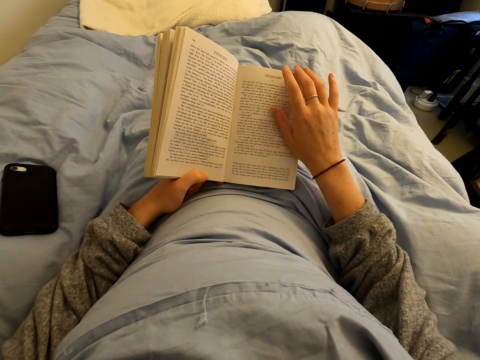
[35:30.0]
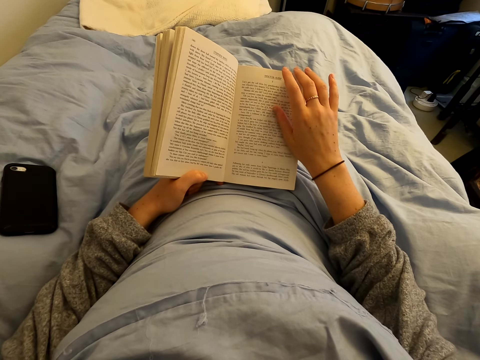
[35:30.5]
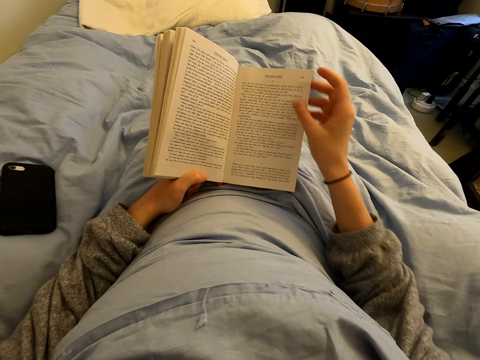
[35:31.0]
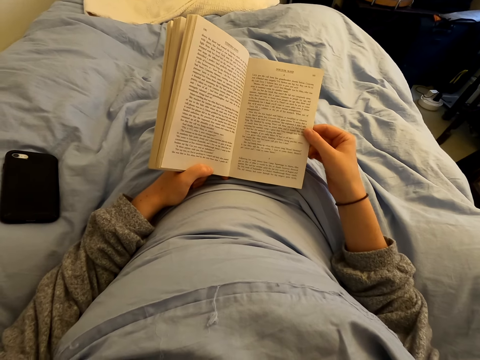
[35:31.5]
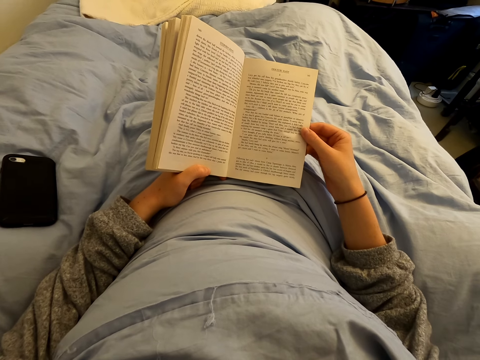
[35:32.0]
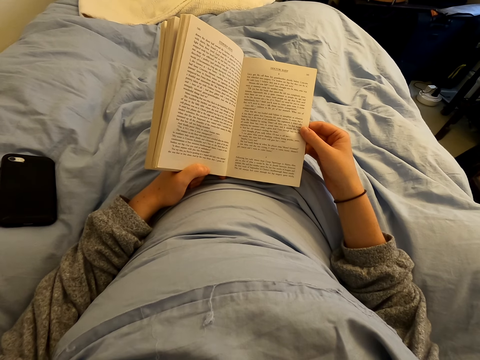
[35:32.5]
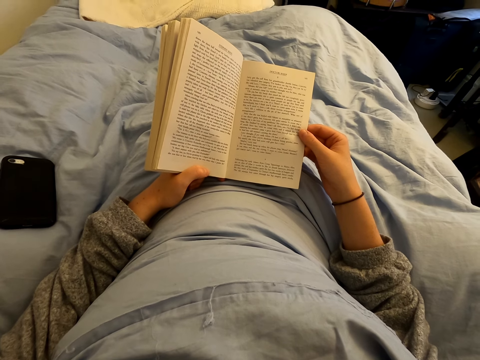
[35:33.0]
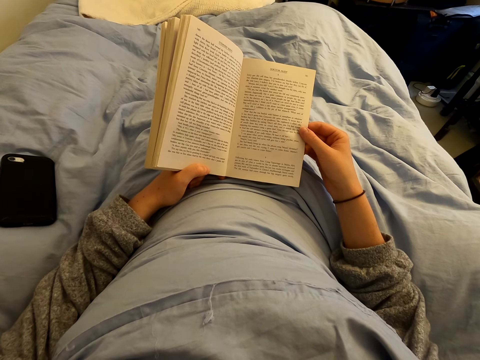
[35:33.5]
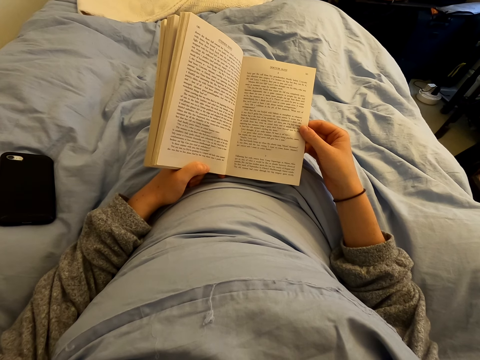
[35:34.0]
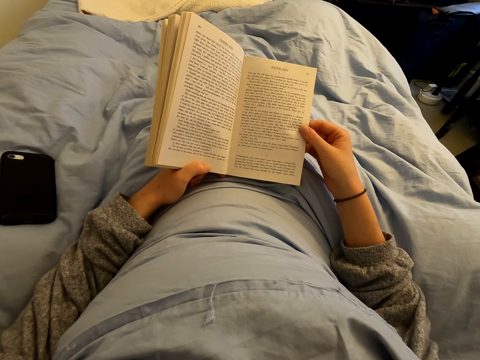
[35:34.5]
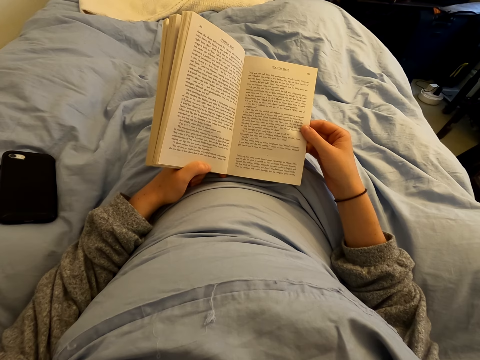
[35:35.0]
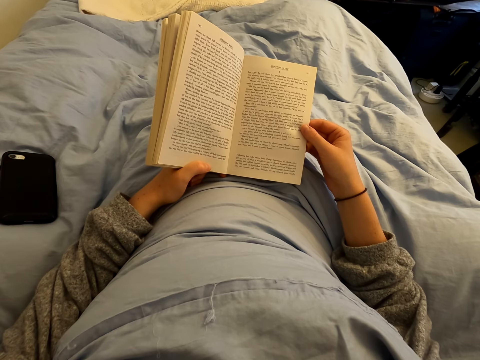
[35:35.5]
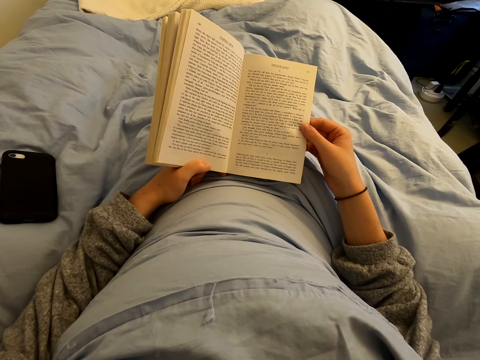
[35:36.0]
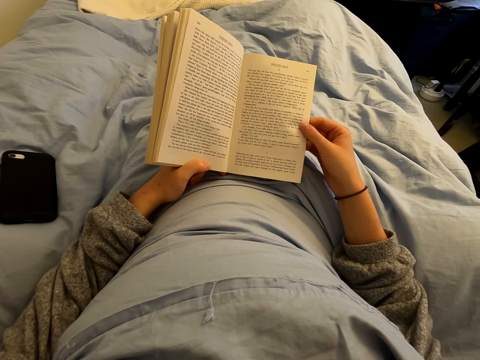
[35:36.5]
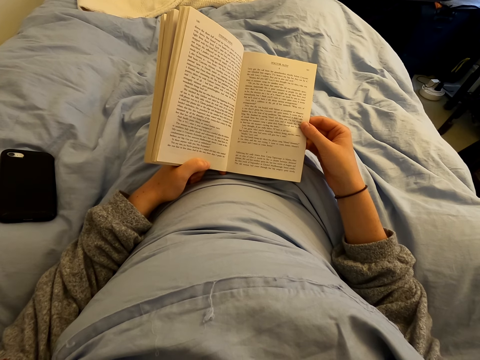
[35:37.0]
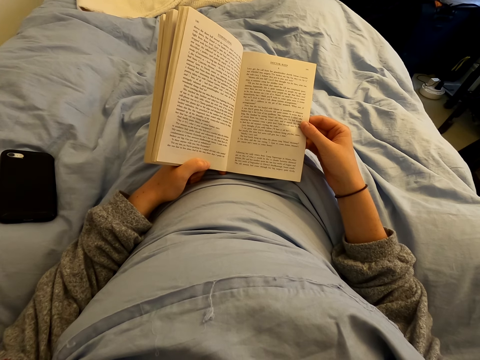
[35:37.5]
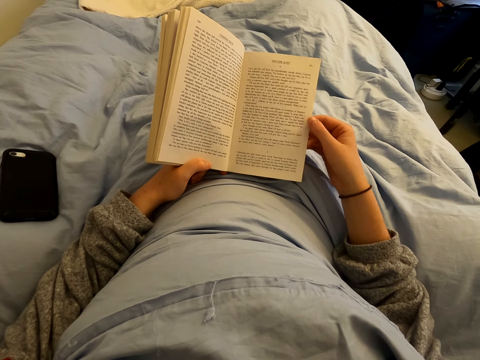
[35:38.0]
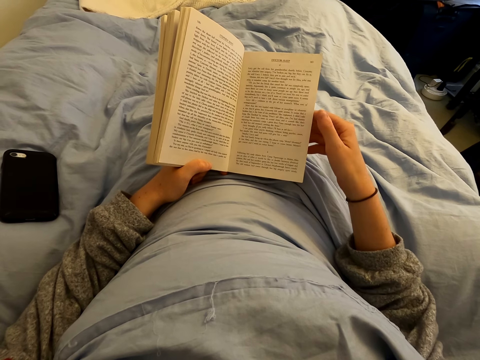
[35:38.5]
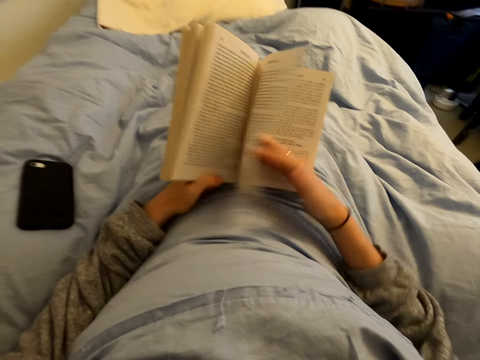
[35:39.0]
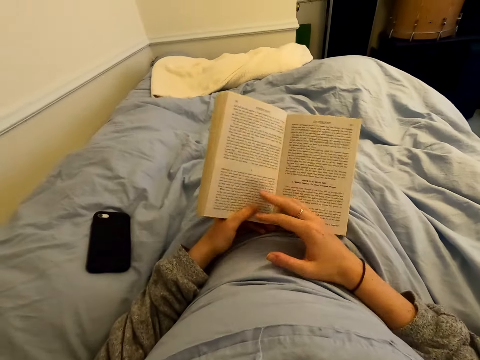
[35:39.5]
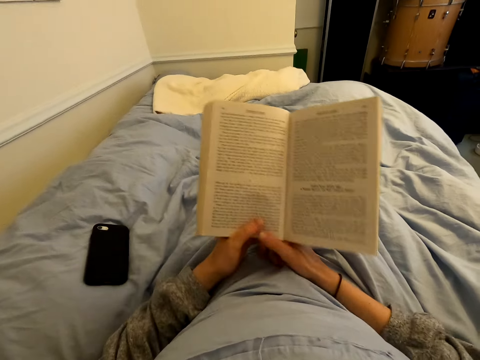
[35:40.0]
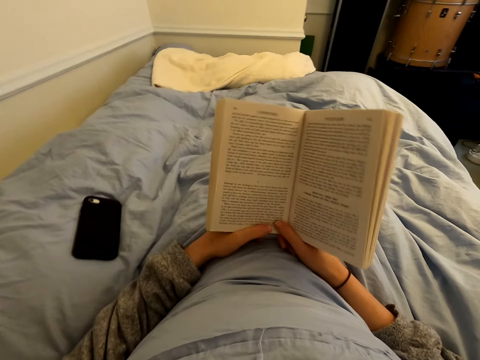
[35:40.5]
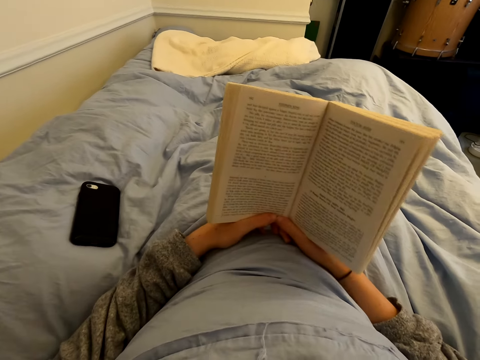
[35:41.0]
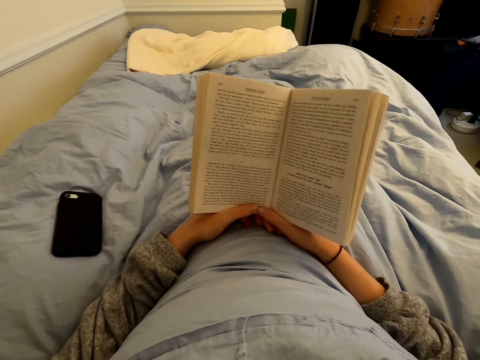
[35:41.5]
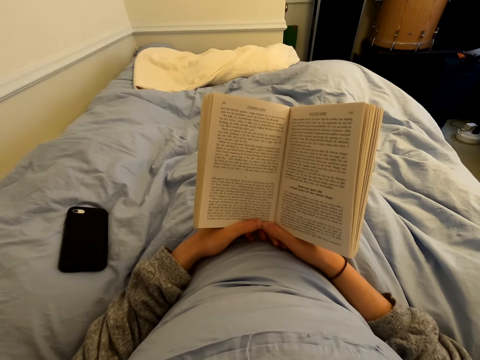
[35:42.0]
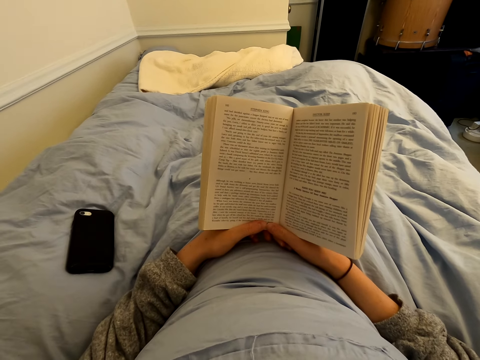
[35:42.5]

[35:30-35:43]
The camera wearer touches a page of the book. They flip a page of the book.

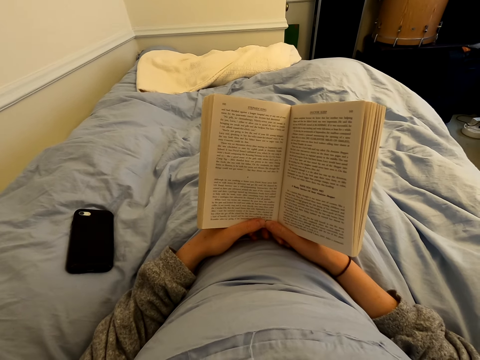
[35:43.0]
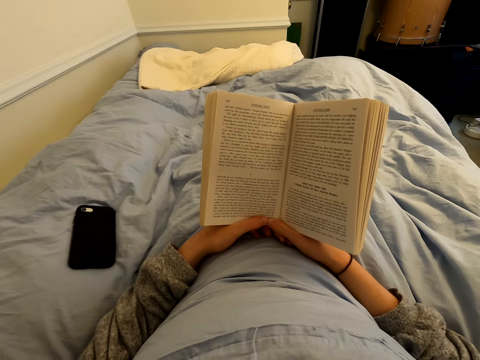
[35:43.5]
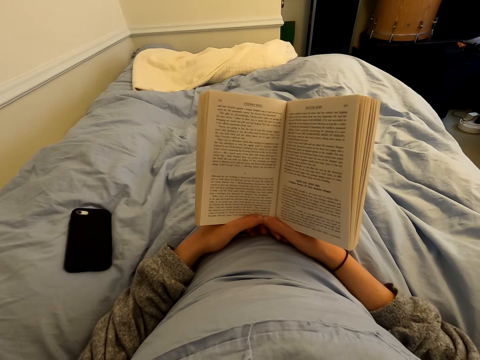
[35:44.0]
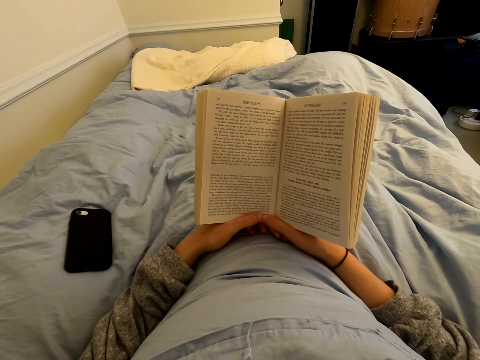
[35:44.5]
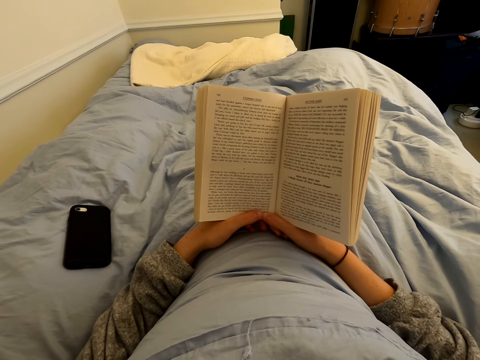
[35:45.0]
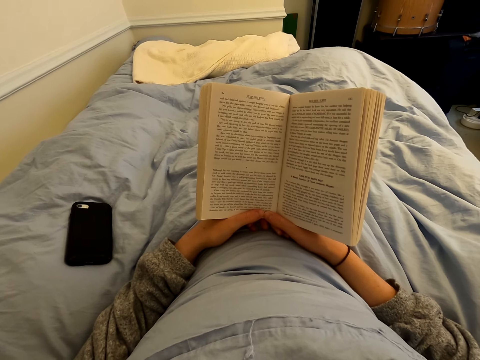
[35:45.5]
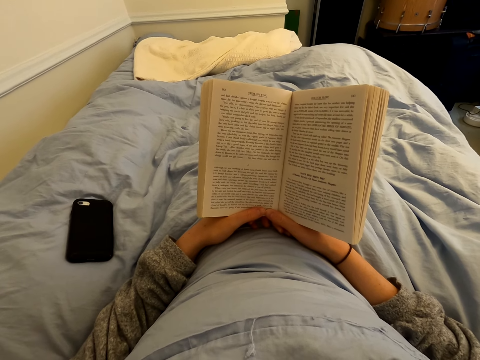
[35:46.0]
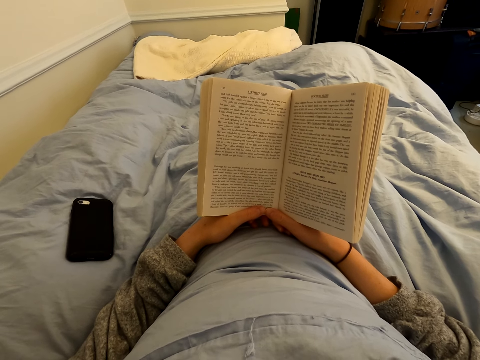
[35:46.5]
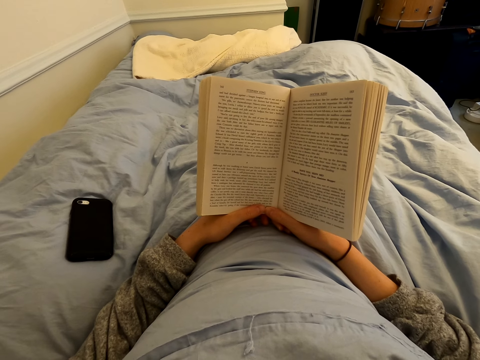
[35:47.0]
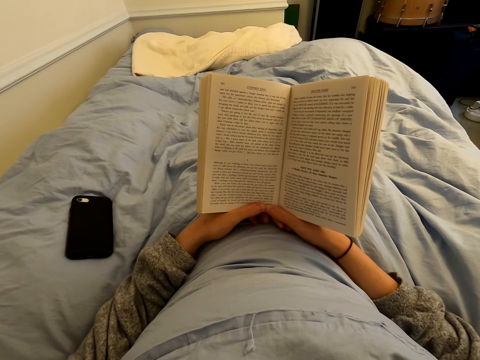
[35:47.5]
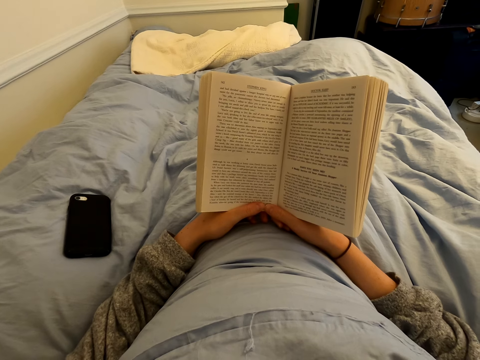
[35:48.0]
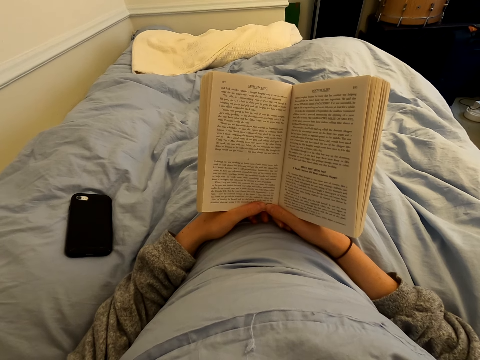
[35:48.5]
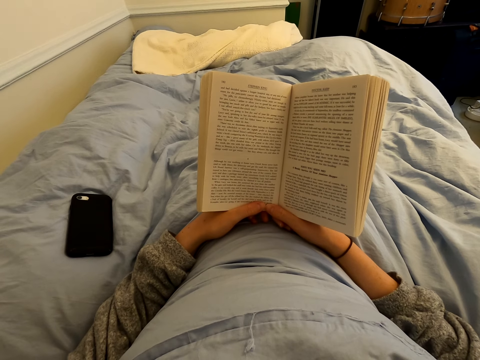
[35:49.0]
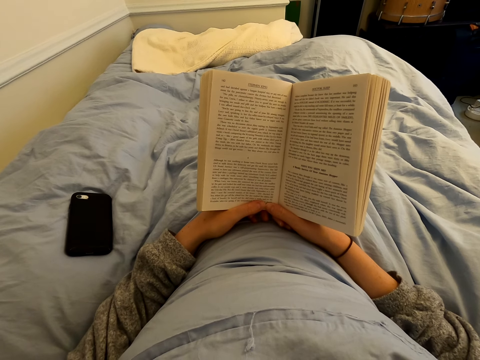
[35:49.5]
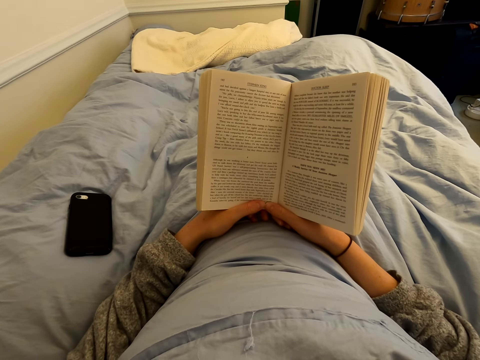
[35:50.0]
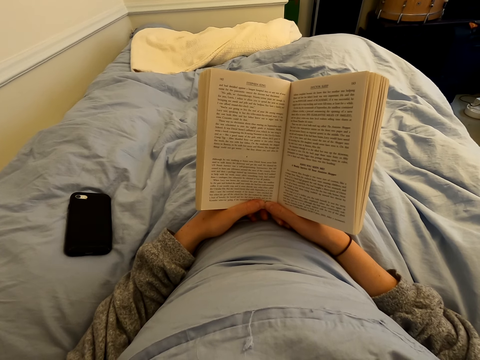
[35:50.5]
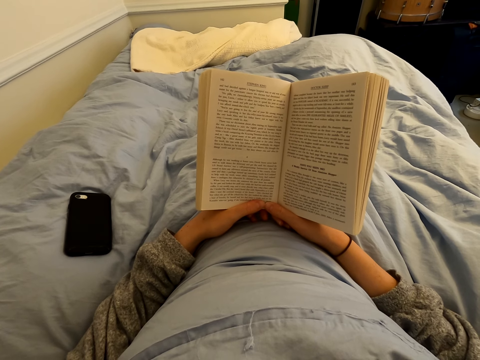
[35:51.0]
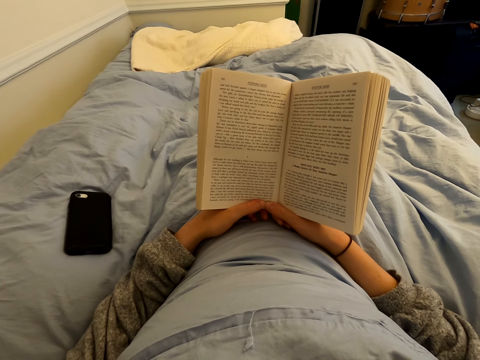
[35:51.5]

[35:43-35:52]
The camera wearer reads the book.

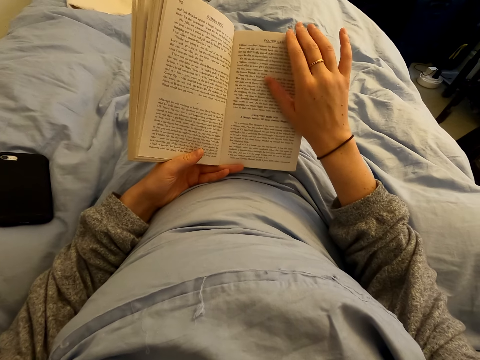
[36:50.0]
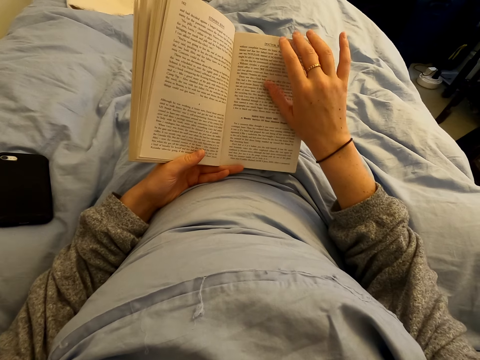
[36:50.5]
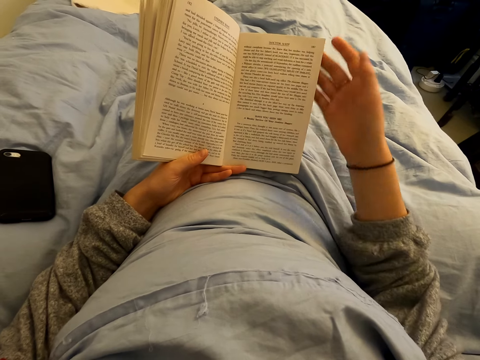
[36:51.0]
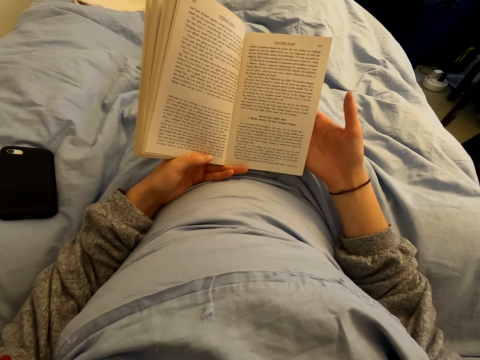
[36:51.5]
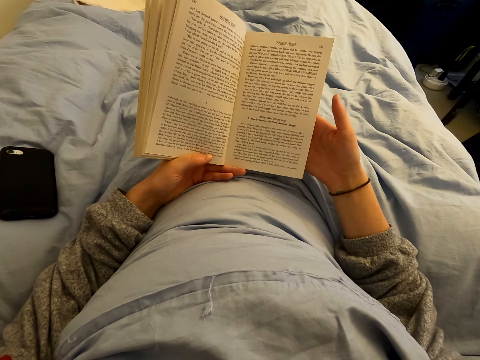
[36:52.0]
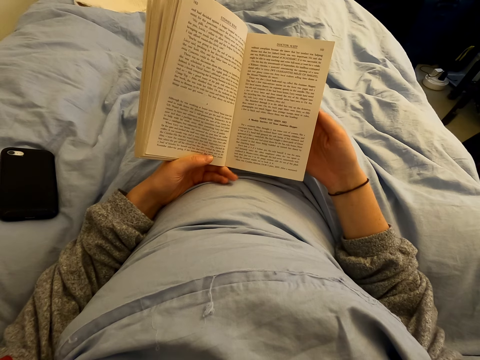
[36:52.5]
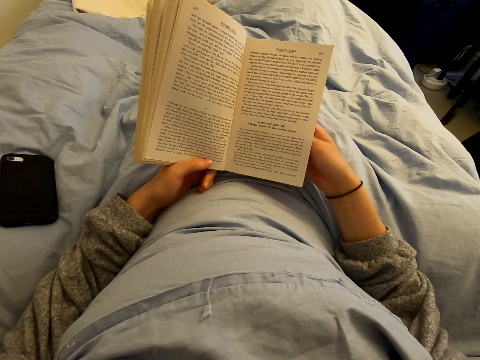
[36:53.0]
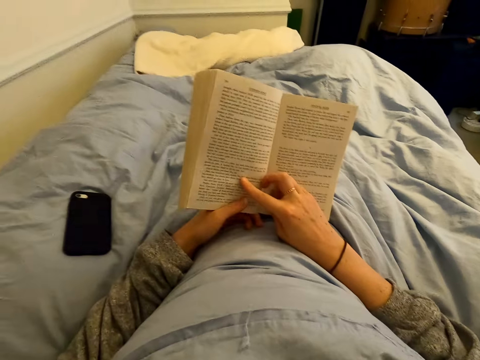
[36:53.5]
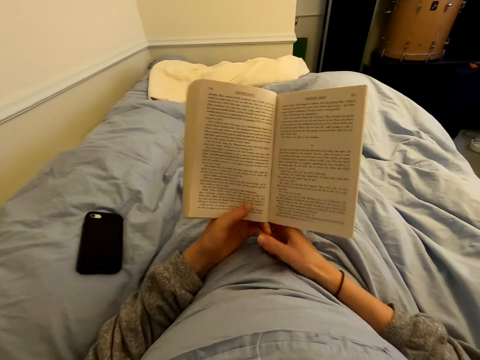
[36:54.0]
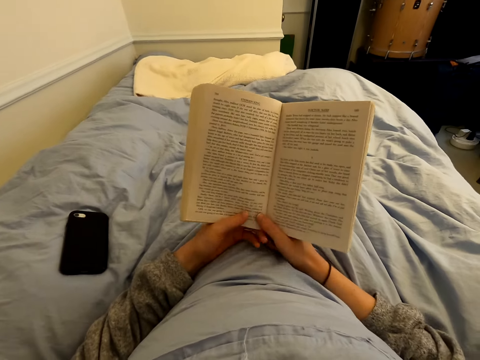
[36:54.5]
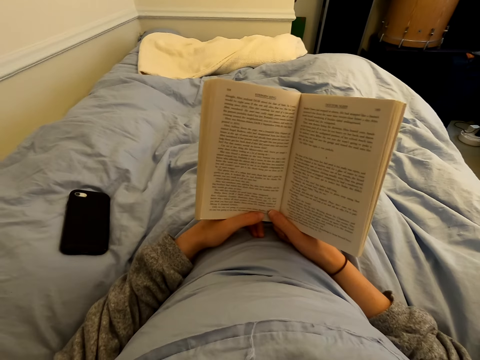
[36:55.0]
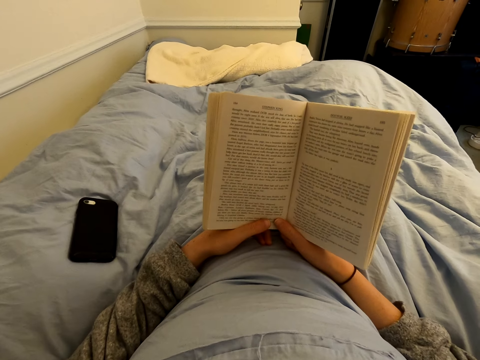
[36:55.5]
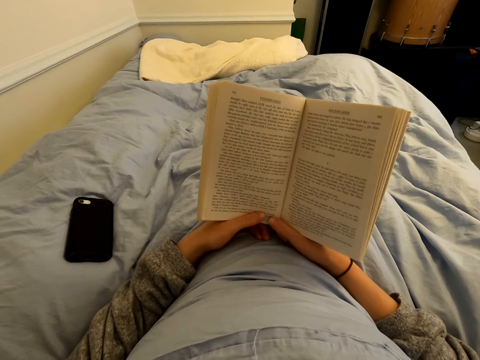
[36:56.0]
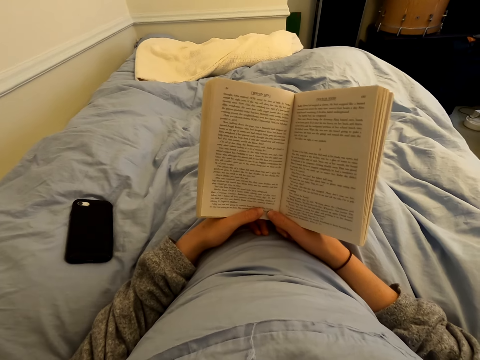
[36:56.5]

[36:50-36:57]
The camera wearer holds a page of the book. They flip a page of the book.
